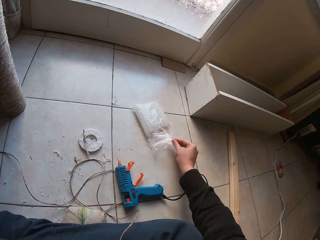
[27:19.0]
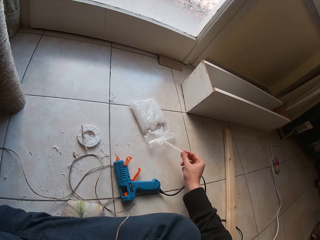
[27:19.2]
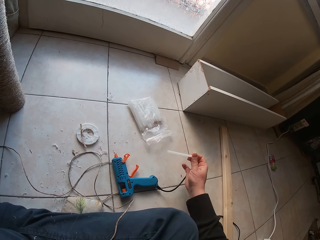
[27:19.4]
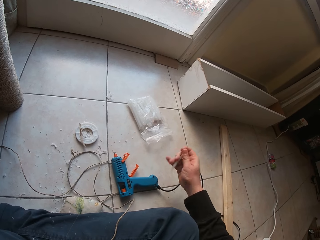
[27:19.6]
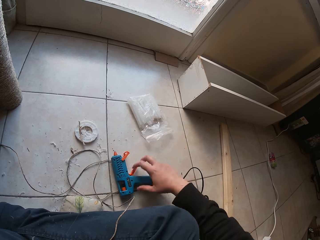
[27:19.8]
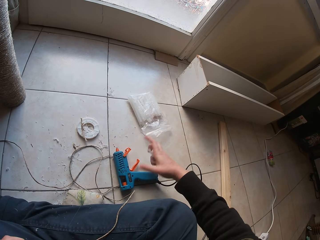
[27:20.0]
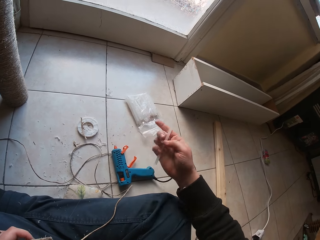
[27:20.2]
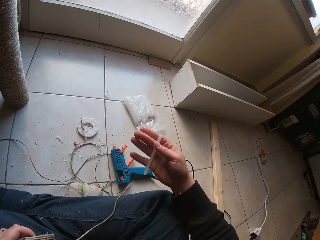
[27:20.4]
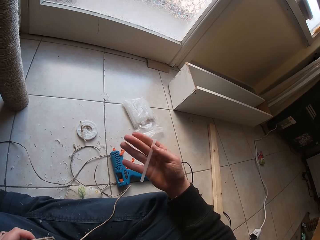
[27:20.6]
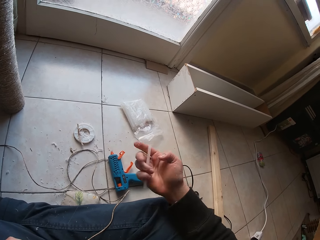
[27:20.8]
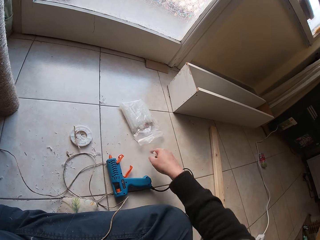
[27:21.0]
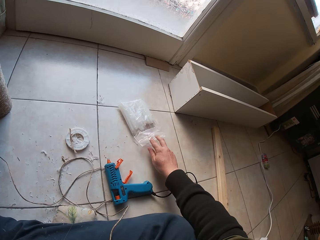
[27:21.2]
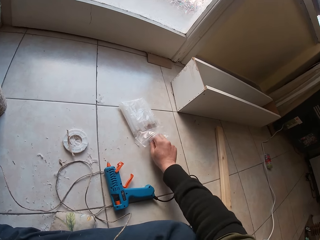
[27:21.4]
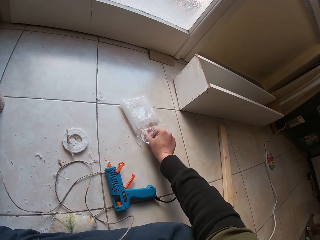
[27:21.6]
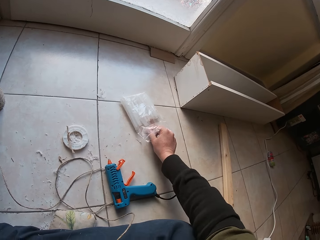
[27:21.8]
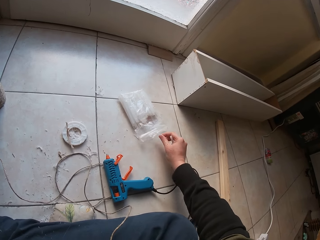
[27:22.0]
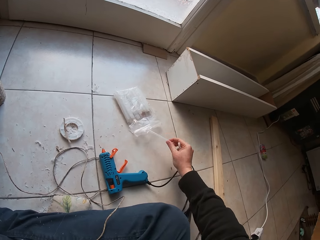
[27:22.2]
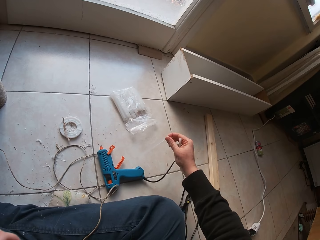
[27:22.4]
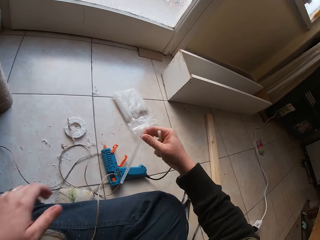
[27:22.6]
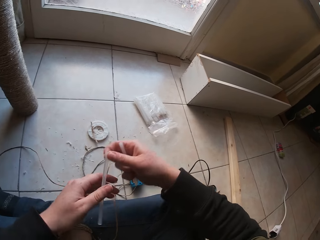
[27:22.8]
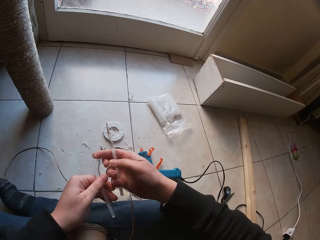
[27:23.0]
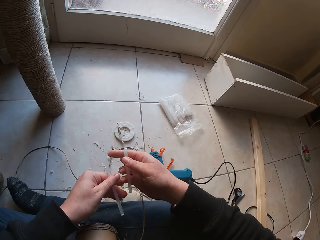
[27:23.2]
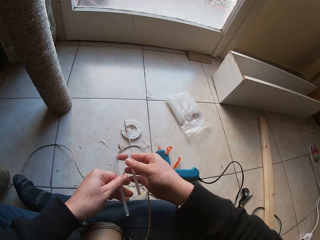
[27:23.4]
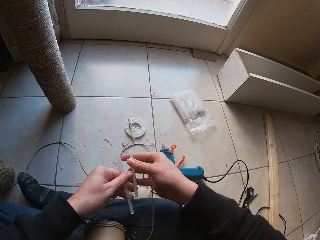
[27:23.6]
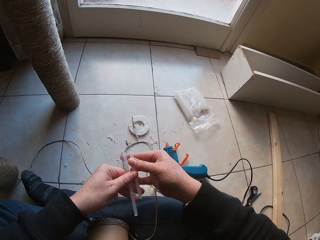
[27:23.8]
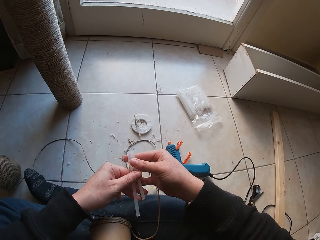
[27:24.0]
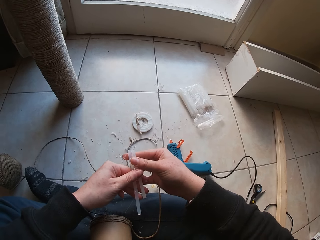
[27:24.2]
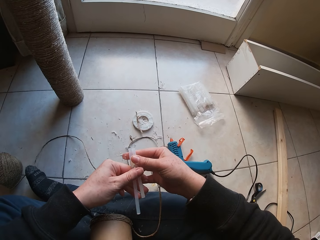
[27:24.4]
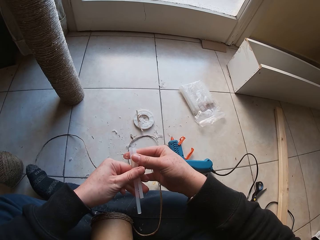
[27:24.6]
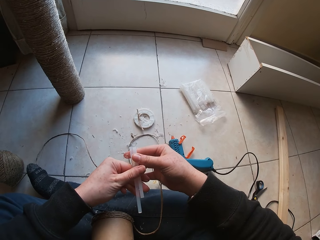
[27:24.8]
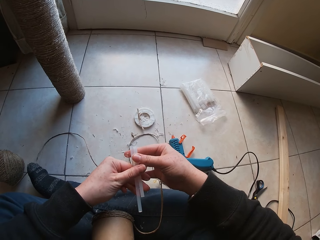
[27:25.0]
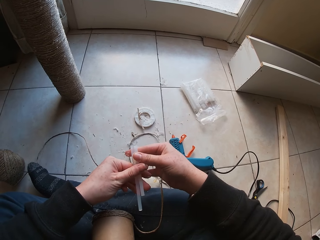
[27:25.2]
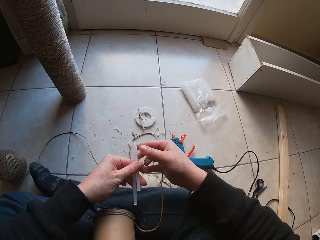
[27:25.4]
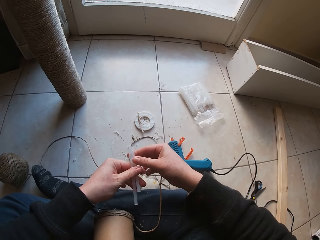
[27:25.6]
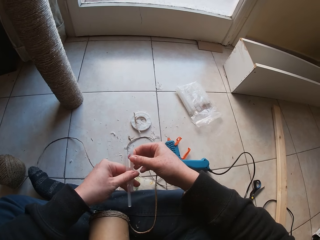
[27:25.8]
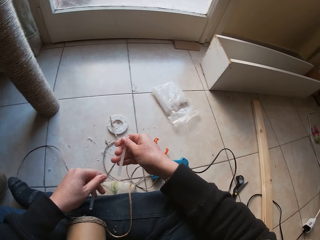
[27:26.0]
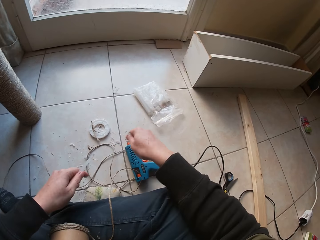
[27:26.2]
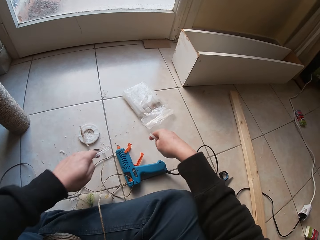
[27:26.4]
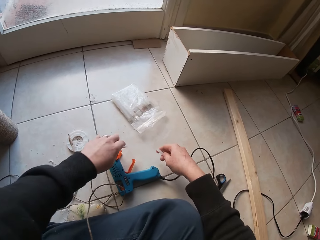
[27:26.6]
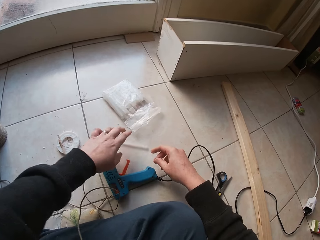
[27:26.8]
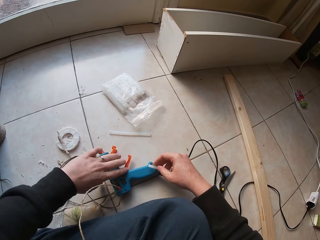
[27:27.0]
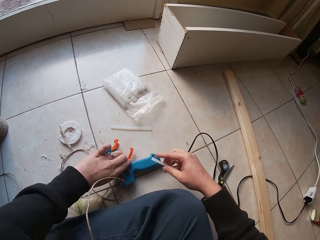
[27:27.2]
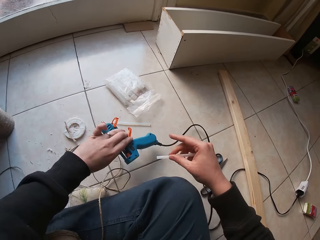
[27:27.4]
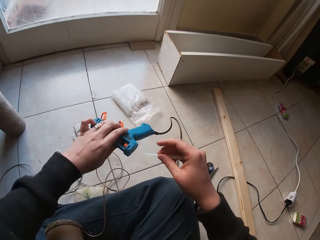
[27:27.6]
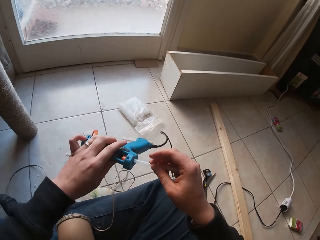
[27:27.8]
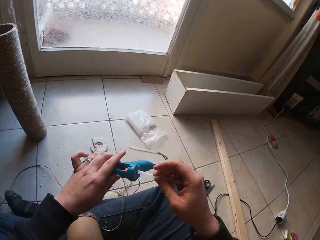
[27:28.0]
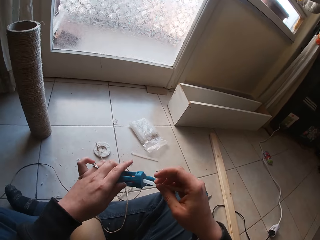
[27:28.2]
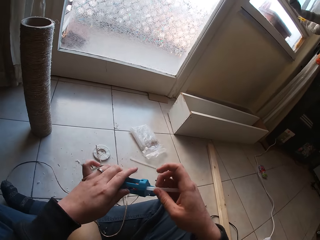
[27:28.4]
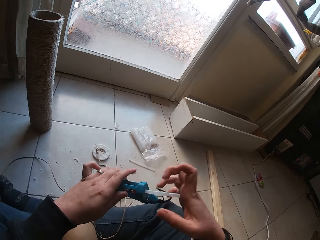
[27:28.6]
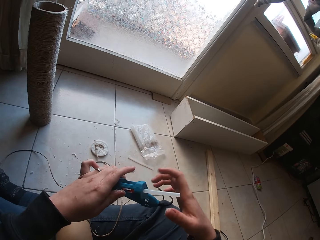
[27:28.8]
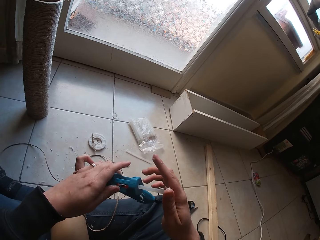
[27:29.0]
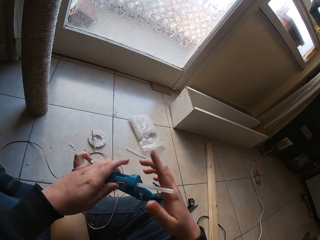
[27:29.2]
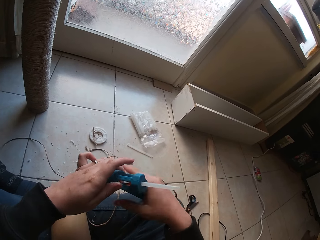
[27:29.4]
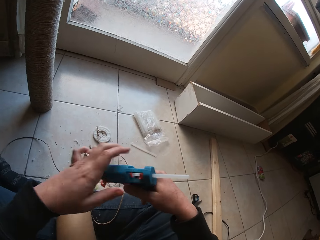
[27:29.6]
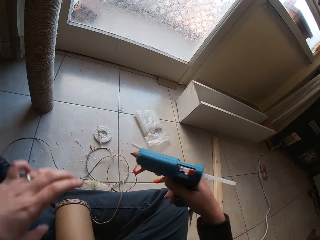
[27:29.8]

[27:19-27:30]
The camera wearer picks up a glue stick from a ziplock bag on the floor with her right hand. She touches the glue gun on the floor with her right hand. She picks up the glue stick from the ziplock bag on the floor with her right hand. She removes her left hand from the cardboard tube on her lap. She passes the glue stick from her right hand to her left hand. She holds the glue sticks with her hands. She removes her right hand from the glue sticks in her left hand. She looks at the straws. She removes the glue stick in her left hand with her right hand. She drops the glue stick in her left hand on the floor. She picks up the glue gun from the floor with her left hand. She inserts the glue stick in her right hand into the glue gun in her left hand. She takes the glue gun in her left hand with her right hand.

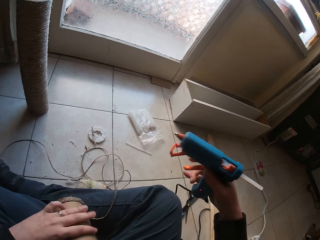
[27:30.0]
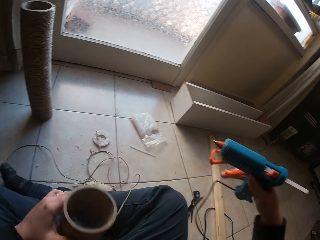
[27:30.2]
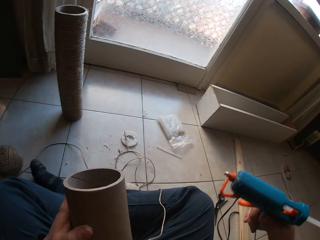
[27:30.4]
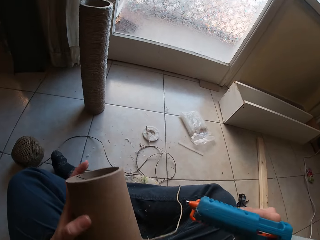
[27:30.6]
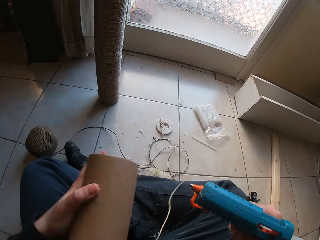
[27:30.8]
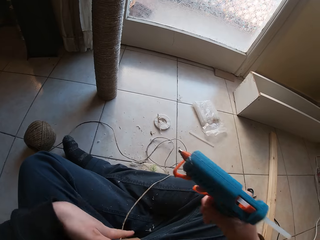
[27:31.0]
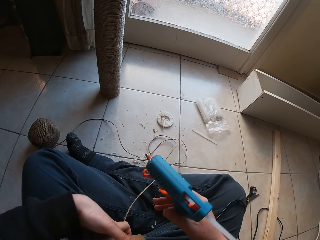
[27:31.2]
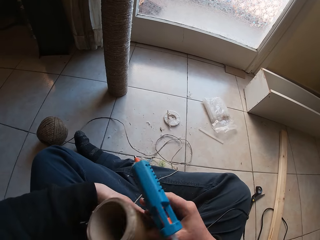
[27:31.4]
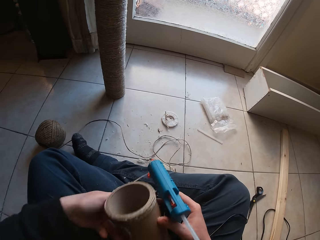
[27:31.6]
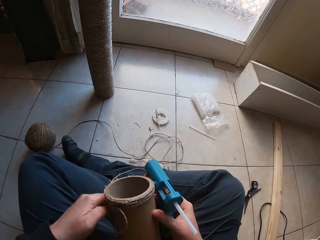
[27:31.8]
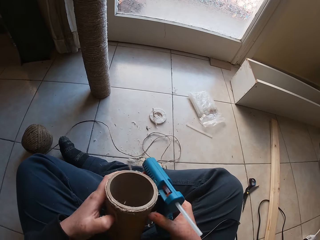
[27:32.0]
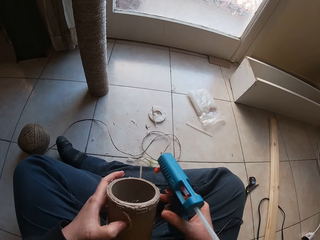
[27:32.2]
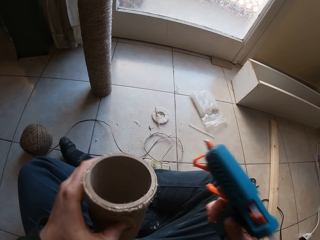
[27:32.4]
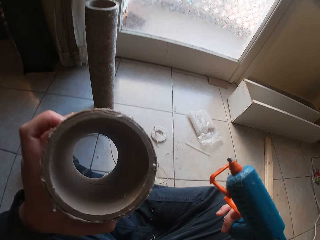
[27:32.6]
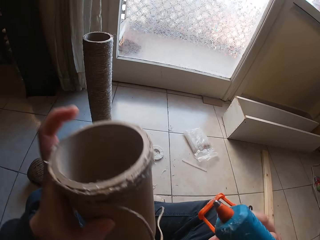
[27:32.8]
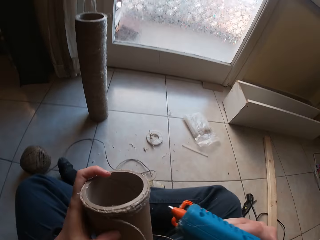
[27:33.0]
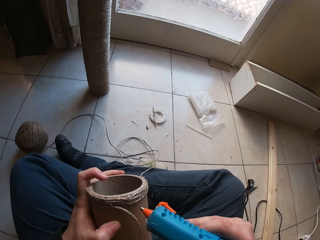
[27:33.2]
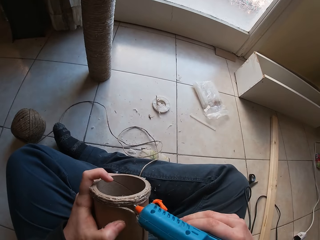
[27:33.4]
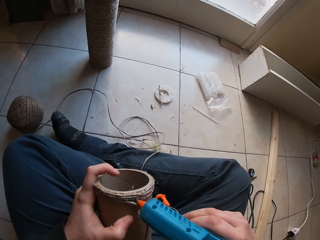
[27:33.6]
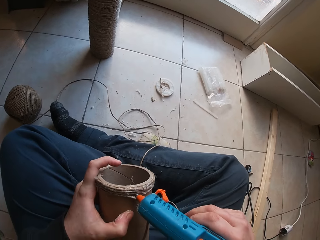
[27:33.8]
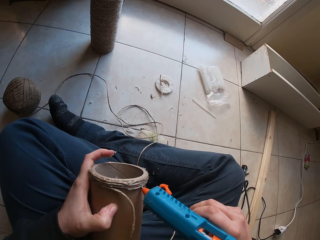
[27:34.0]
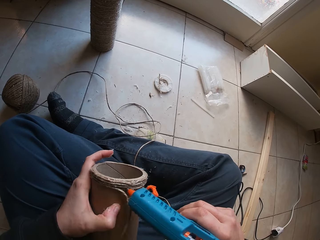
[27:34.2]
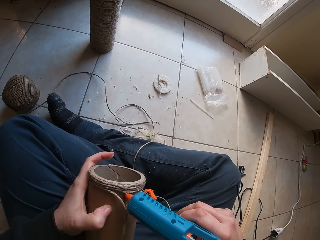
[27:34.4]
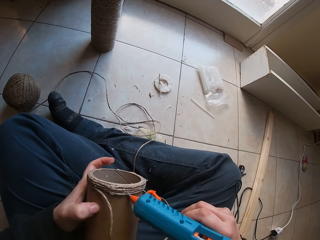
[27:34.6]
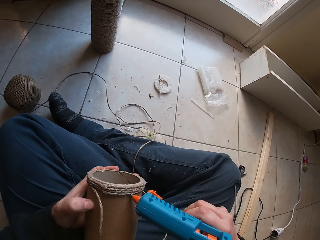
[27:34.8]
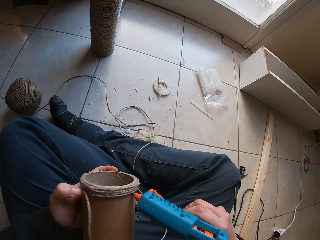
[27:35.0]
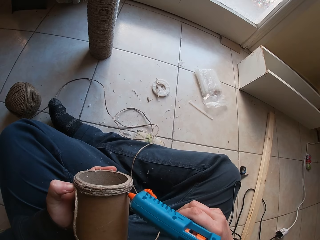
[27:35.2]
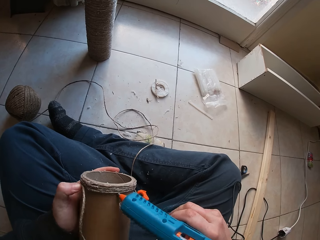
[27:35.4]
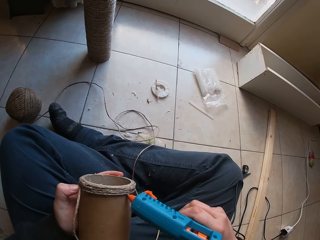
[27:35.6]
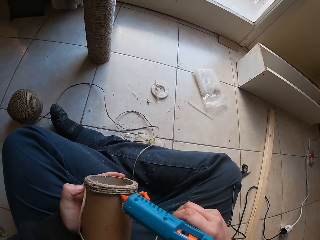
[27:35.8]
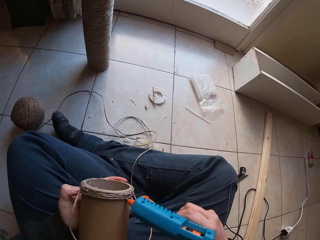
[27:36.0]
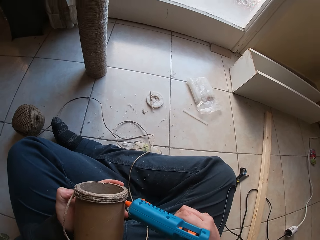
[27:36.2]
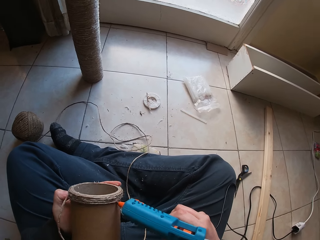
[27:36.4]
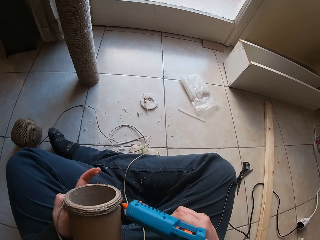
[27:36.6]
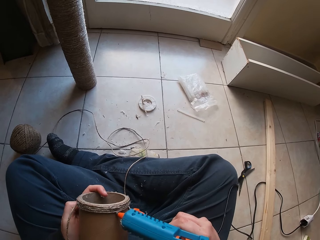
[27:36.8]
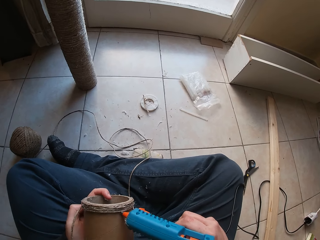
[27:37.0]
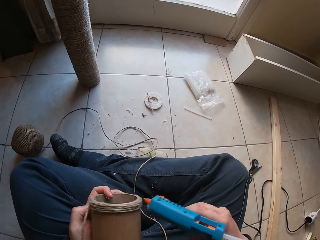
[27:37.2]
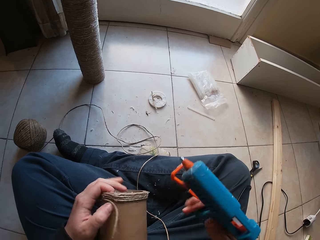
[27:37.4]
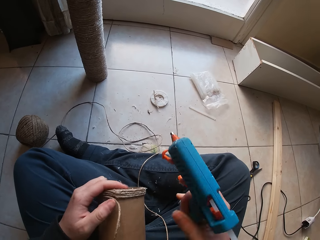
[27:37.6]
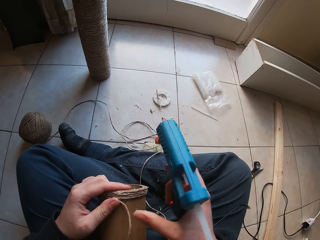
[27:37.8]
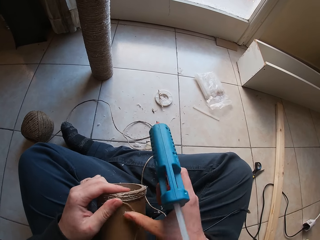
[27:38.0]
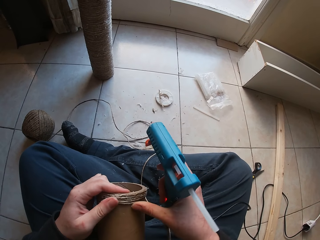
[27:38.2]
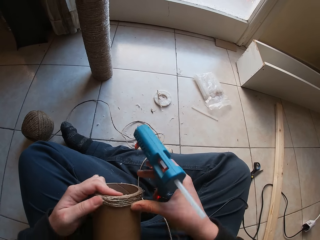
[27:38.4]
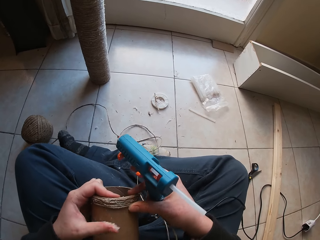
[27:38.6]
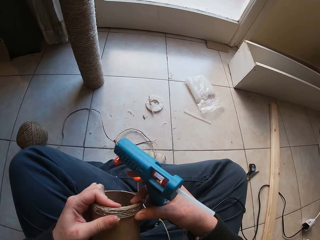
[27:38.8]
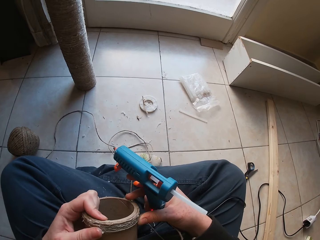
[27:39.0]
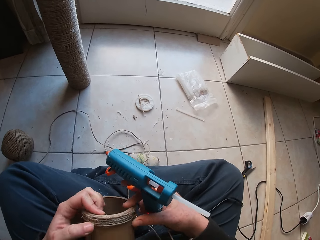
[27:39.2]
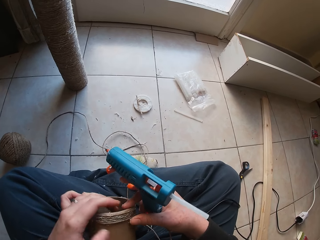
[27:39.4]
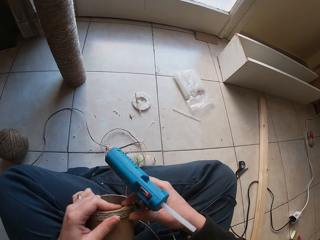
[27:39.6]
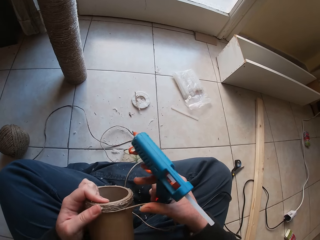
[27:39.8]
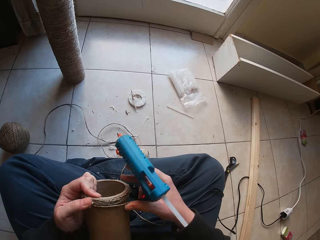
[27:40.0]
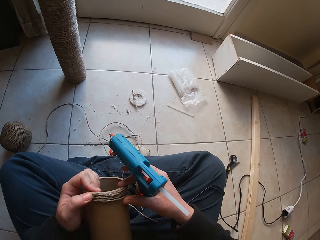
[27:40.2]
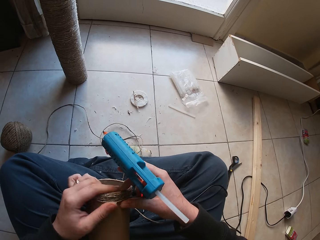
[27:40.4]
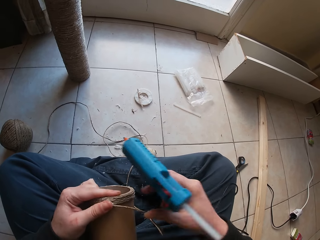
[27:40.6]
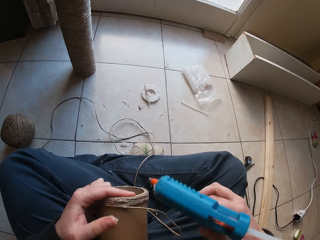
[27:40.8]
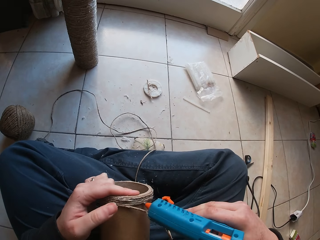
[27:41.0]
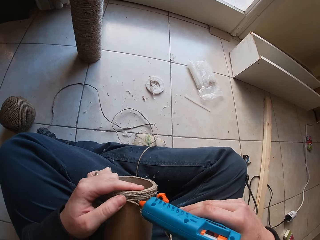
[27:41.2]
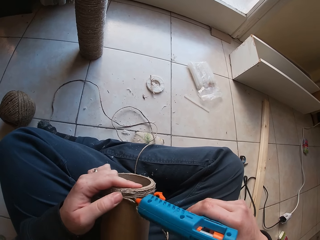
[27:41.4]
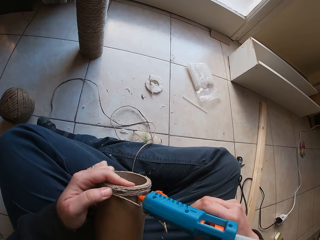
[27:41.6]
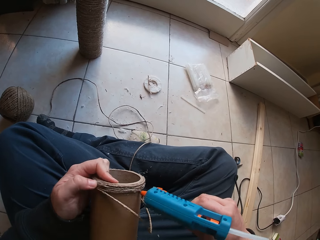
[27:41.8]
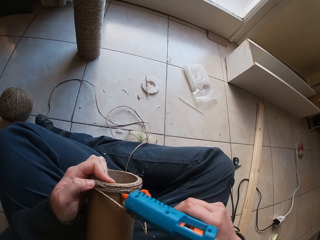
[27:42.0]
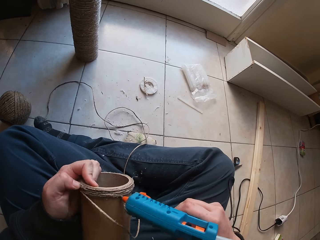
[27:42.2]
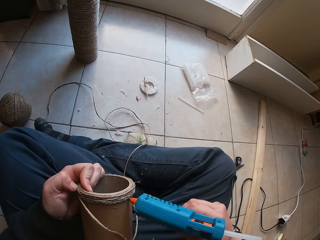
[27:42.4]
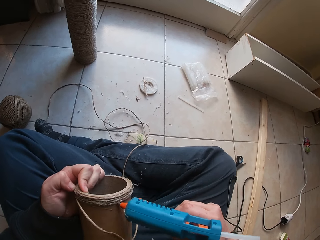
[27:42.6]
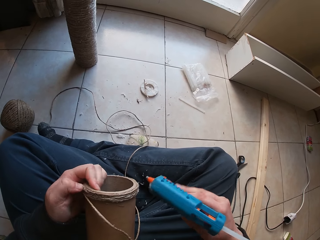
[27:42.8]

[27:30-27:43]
The camera wearer picks up the cardboard tube from her lap with her left hand. She turns the cardboard tube in her left hand with her hands. She raises the cardboard tube with her left hand. She presses glue from the glue gun in her right hand on the cardboard tube in her left hand. She presses the twine round the cardboard tube in her left hand with her hands. She fixes the rope around the container. She presses glue from the glue gun in her right hand on the cardboard tube in her left hand.
